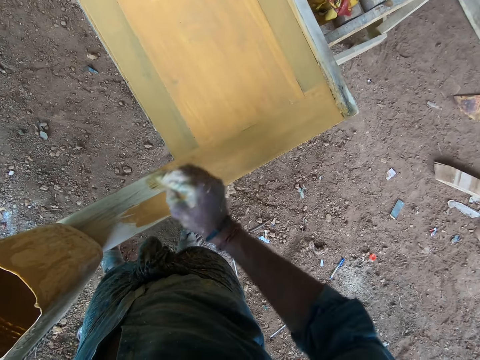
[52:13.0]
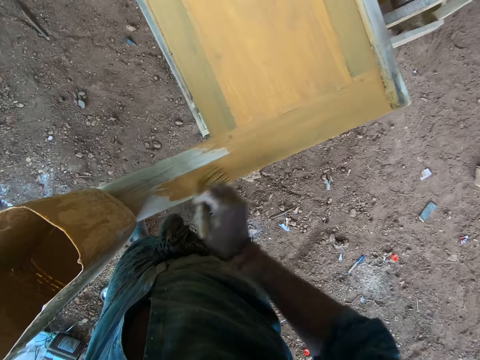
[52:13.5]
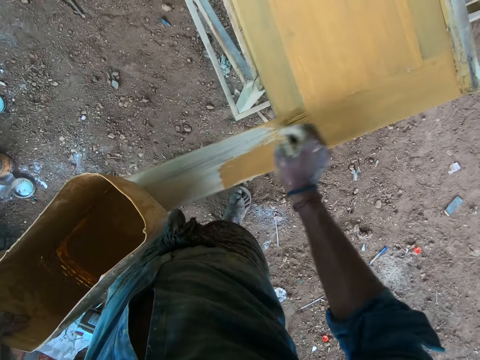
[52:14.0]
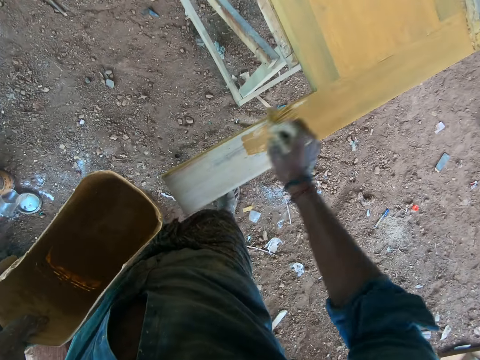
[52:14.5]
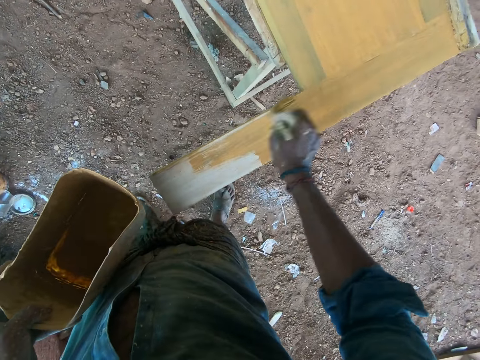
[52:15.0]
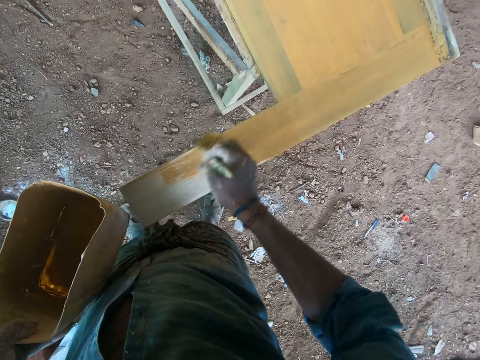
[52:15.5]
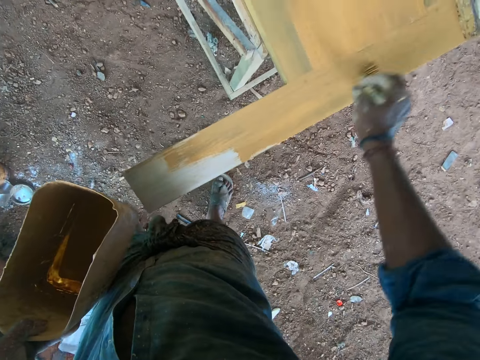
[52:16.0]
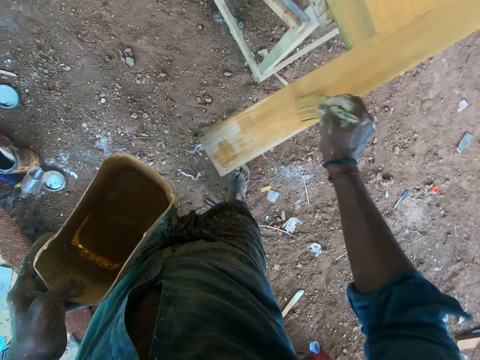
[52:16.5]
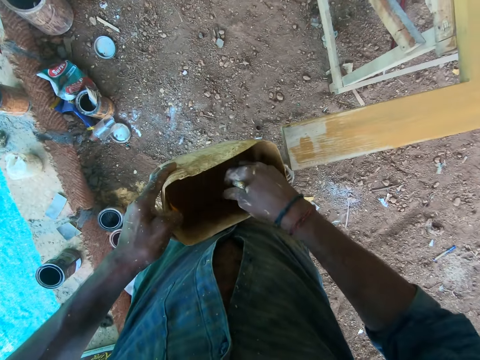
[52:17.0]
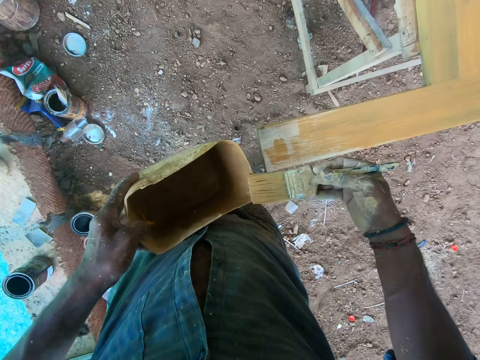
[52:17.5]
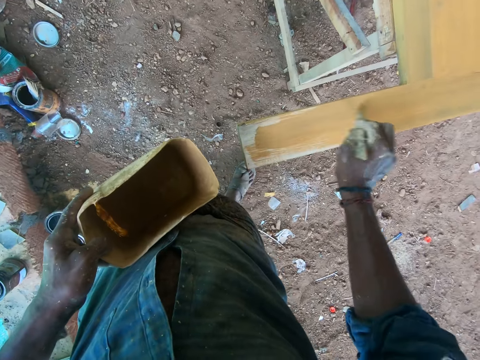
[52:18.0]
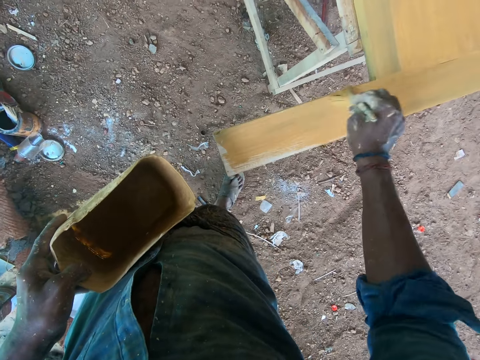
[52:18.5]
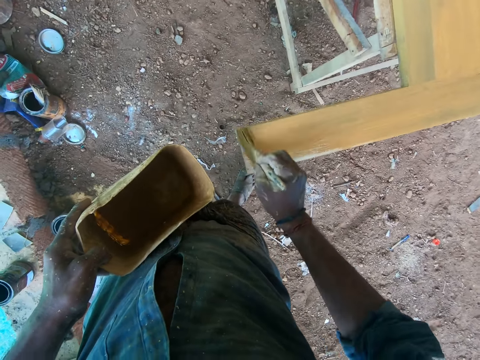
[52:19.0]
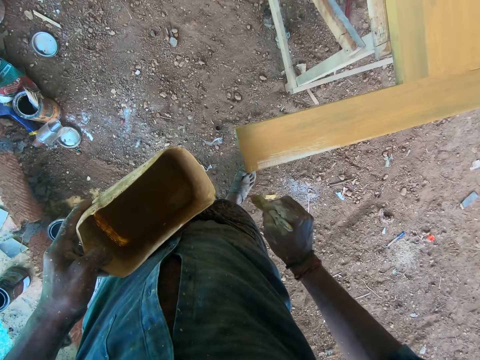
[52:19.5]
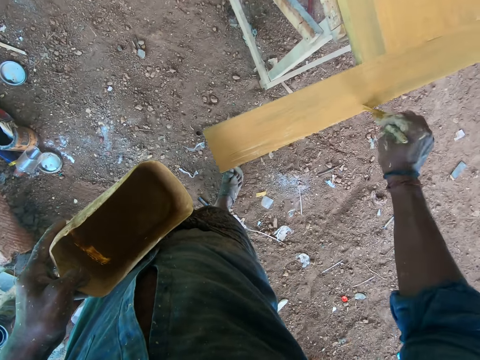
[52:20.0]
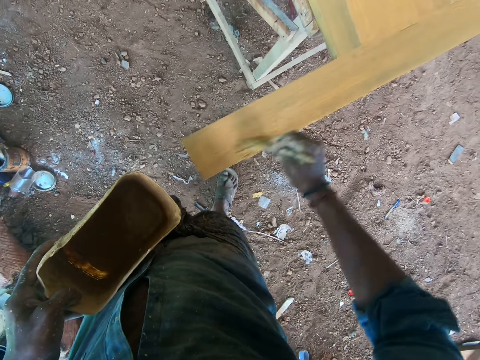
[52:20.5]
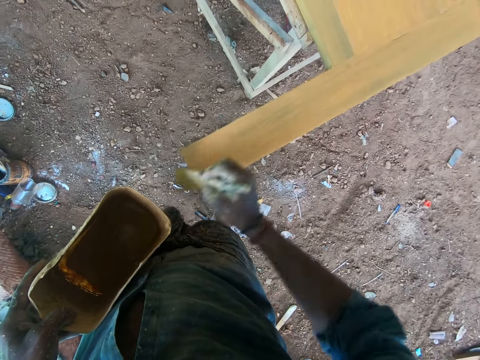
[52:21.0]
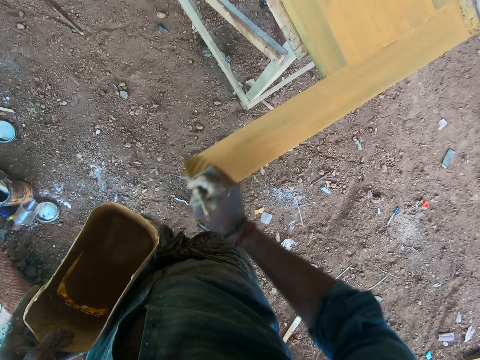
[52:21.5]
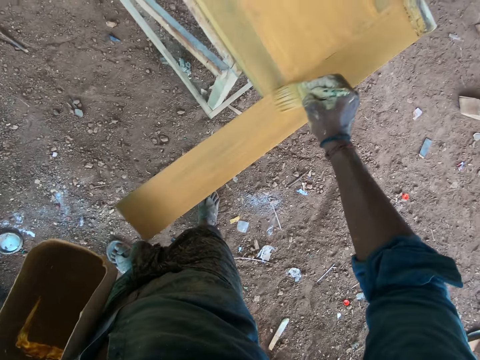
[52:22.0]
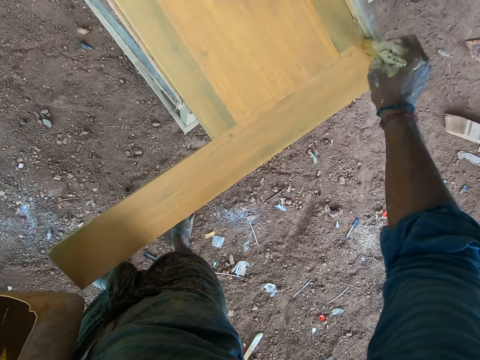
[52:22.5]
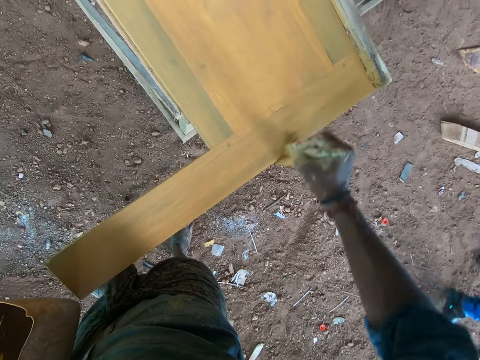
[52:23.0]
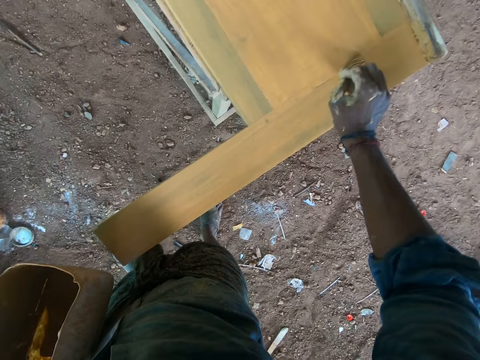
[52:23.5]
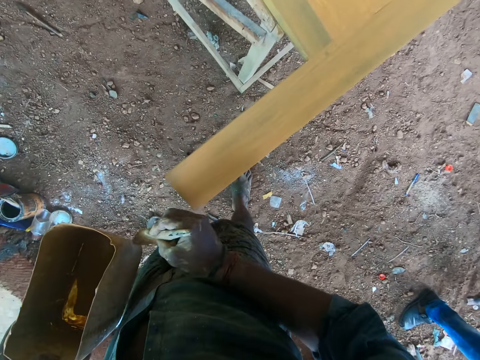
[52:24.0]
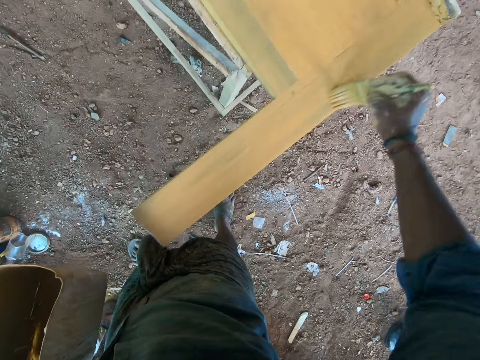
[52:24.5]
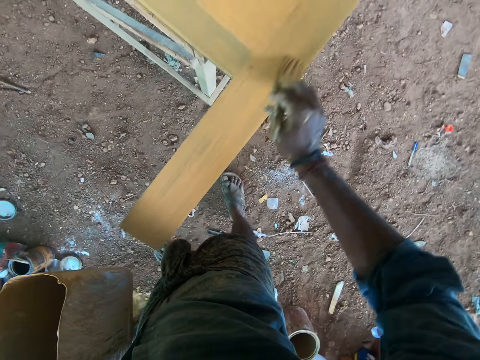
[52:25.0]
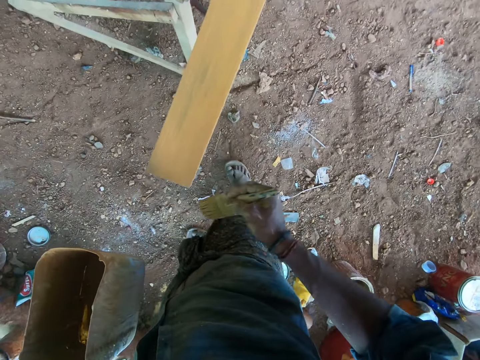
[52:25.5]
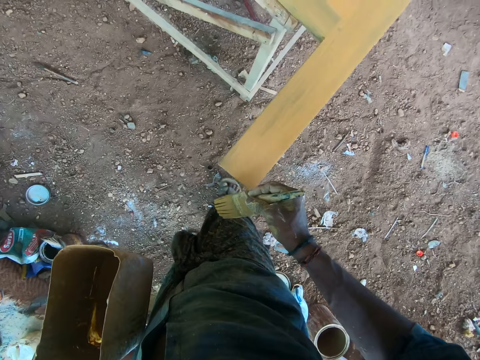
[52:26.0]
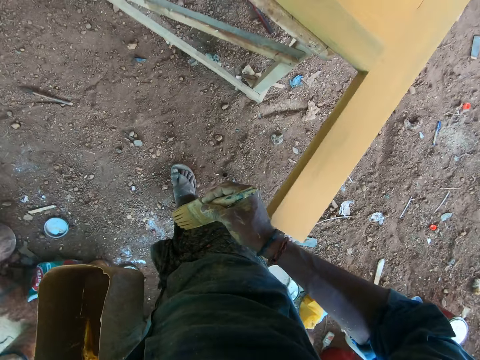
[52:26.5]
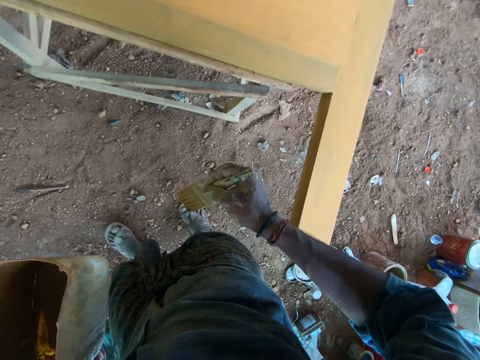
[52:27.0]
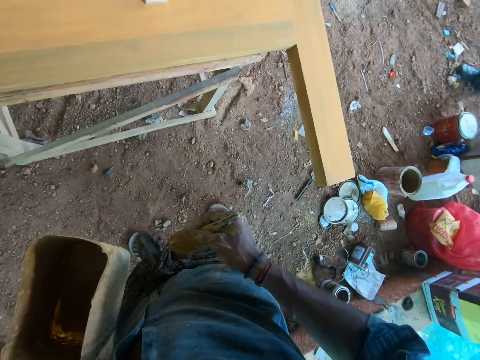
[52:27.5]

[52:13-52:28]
The camera wearer dips the paintbrush in his right hand in the paint container in his left hand. He rubs the paint brush in his right hand on the paint container in his left hand. He paints the piece of wood with the paint brush in his right hand.

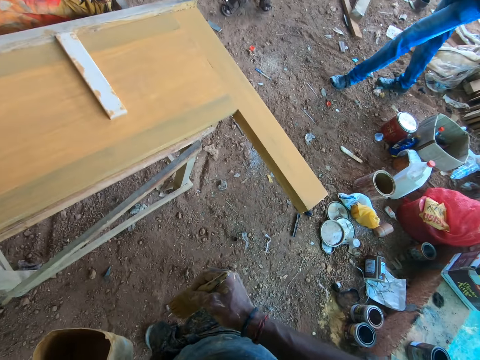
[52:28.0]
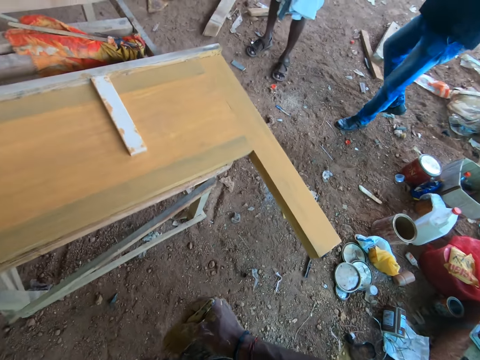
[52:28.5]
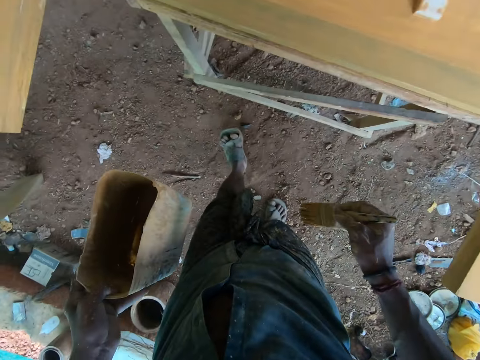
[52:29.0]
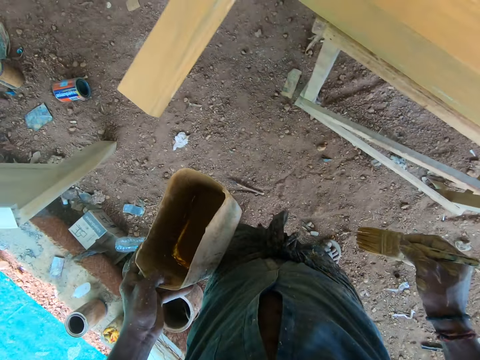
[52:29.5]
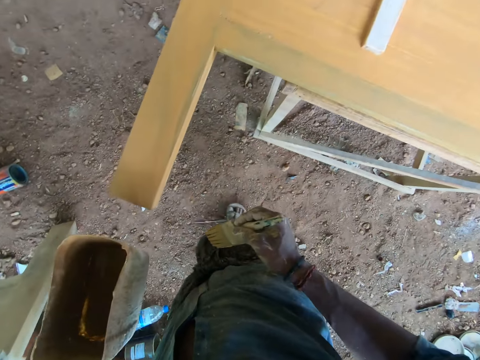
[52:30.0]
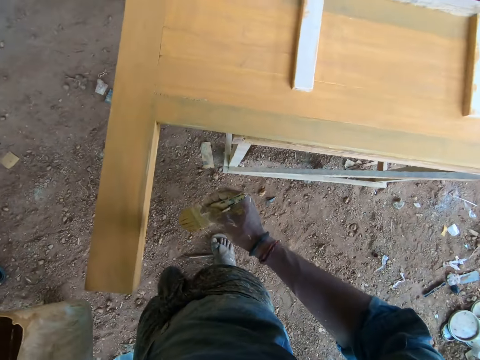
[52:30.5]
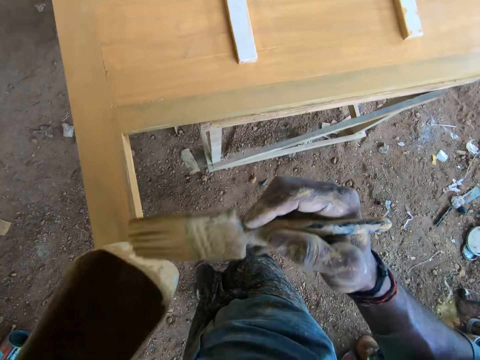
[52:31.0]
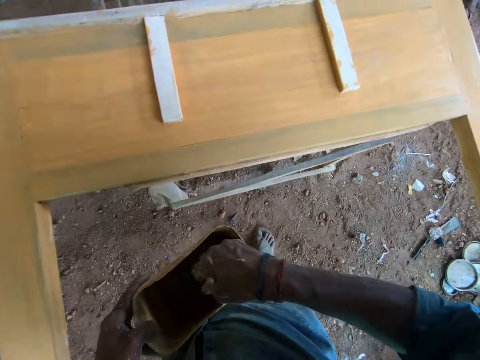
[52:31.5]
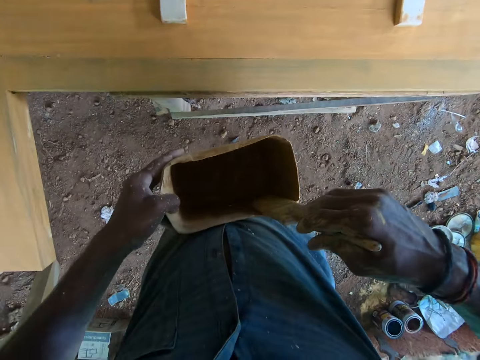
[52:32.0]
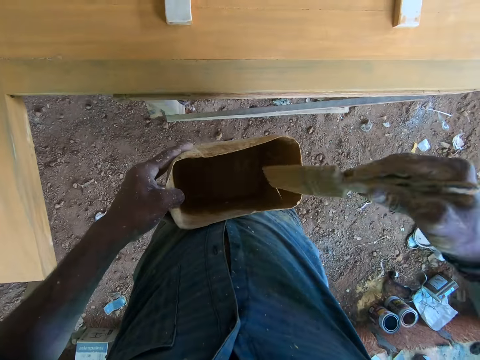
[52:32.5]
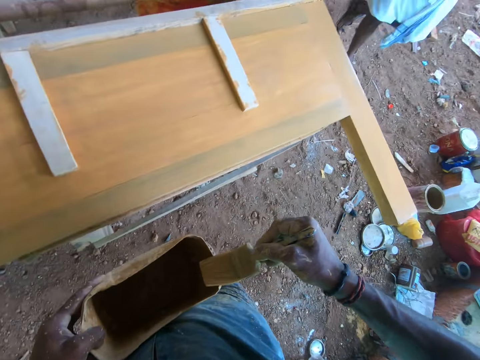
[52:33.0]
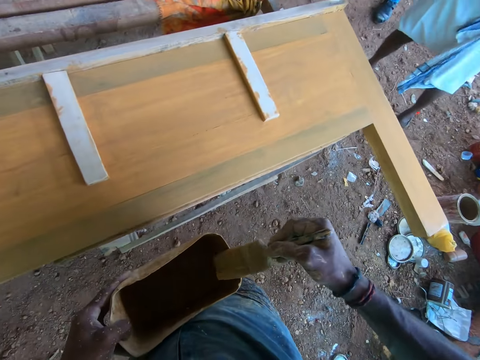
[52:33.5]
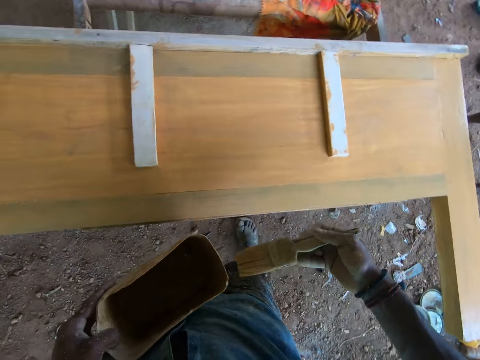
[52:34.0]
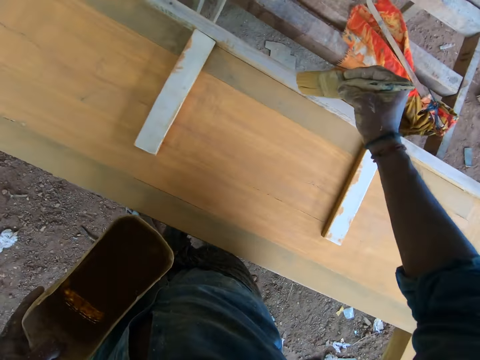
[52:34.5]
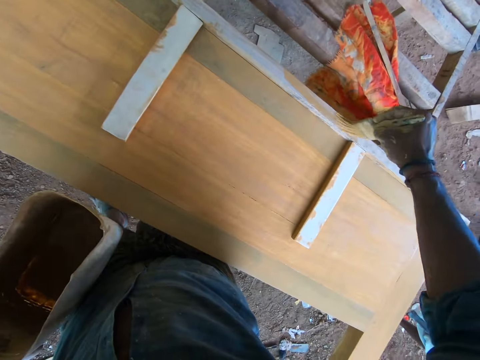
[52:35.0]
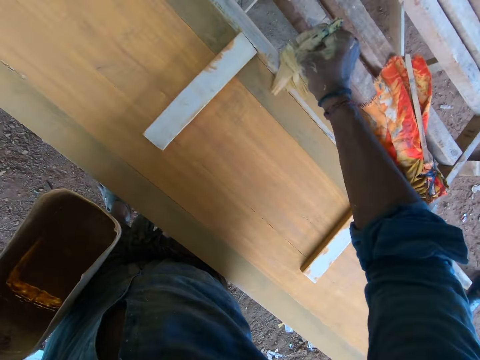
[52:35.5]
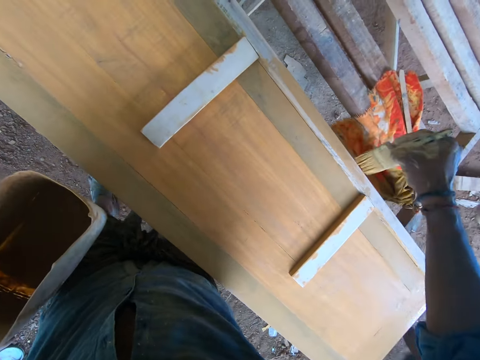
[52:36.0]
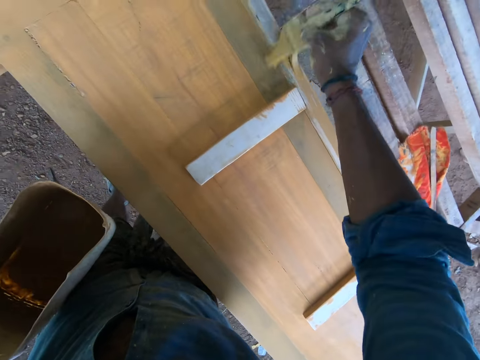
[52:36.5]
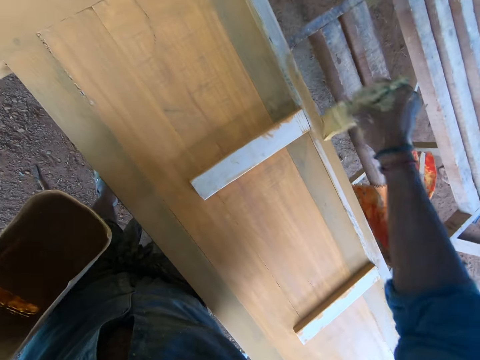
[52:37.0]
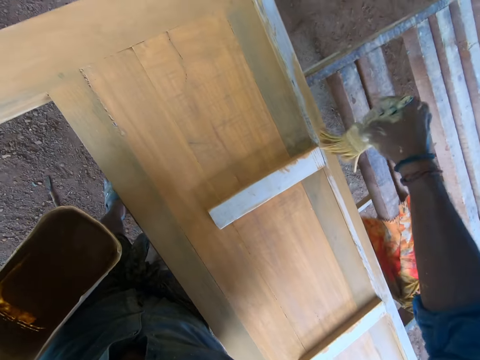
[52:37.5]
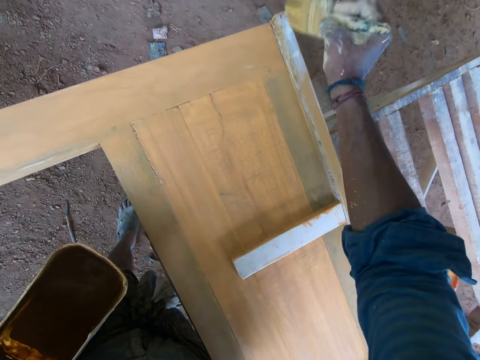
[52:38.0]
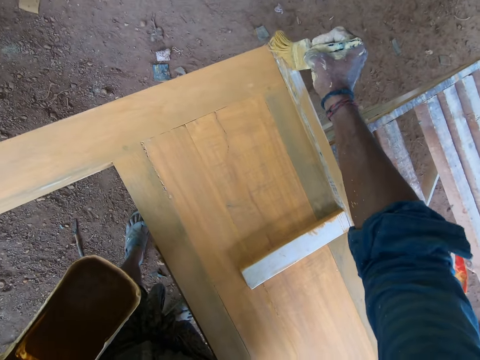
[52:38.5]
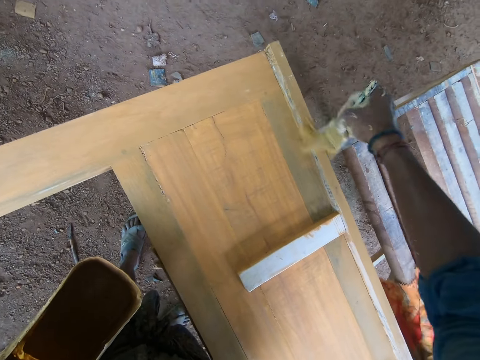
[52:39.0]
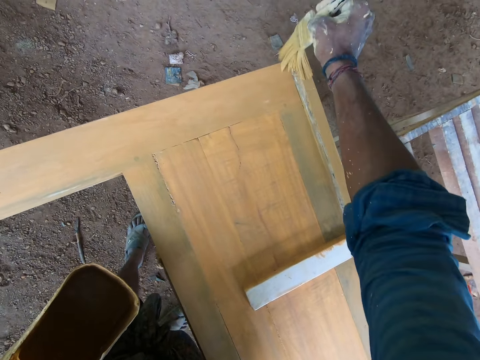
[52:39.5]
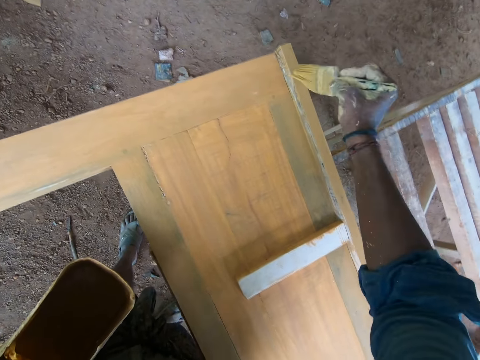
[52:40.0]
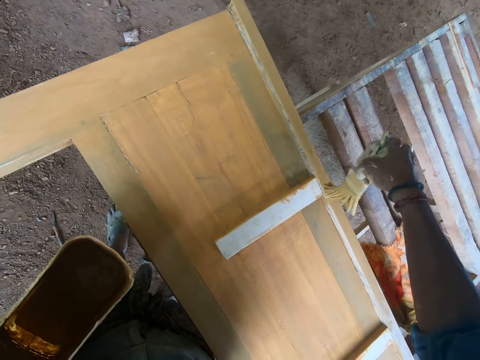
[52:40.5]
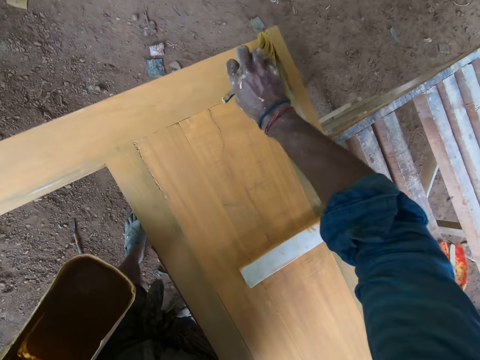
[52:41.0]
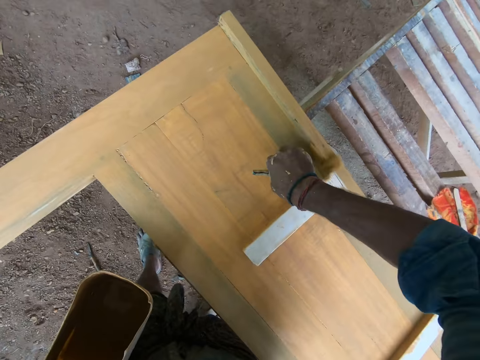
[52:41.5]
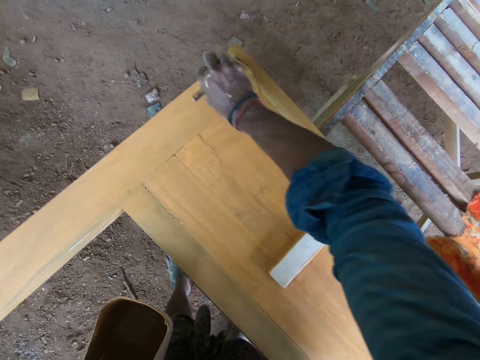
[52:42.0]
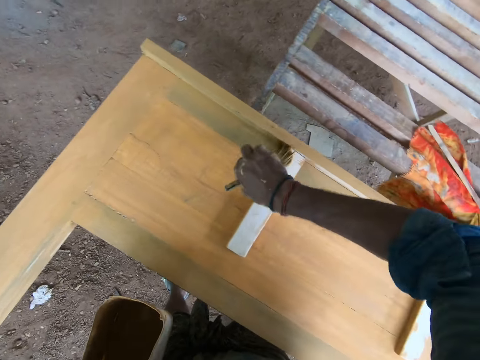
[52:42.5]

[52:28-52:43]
The camera wearer dips the paintbrush in his right hand in the paint container in his left hand. He rubs the paint brush in his right hand on the edge of the paint container in his left hand to wipe excess paint. He paints the piece of wood with the paint brush in his right hand.
